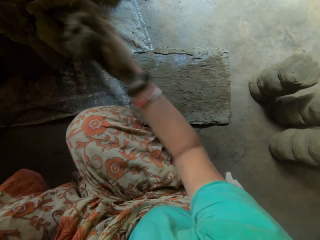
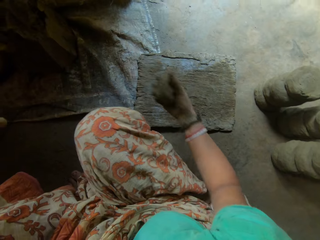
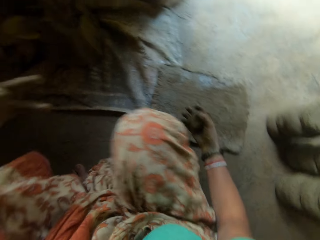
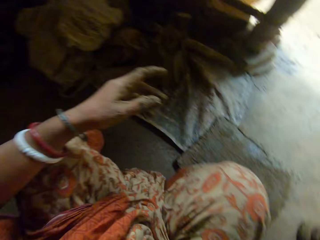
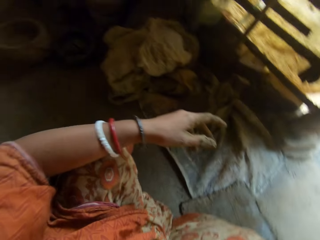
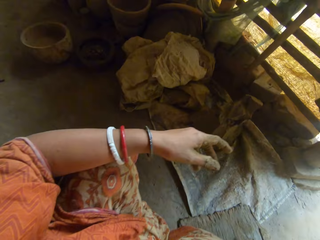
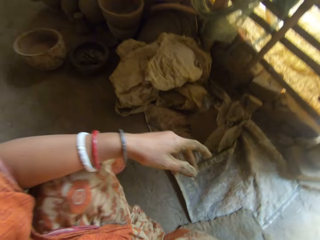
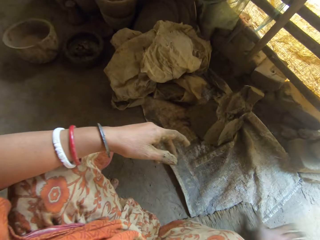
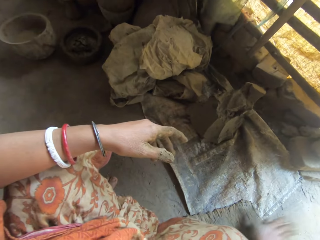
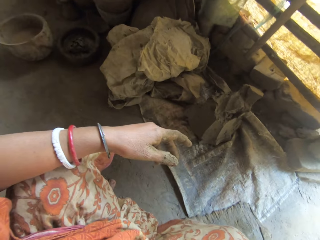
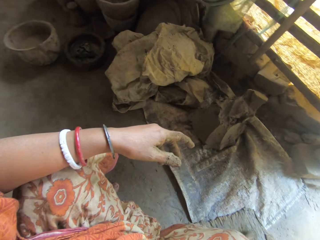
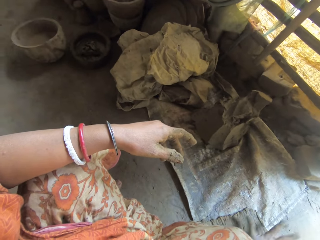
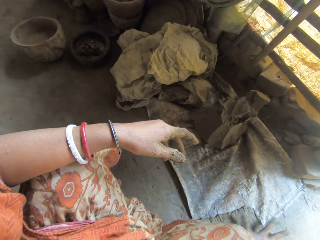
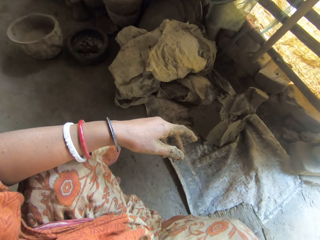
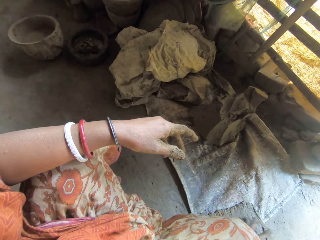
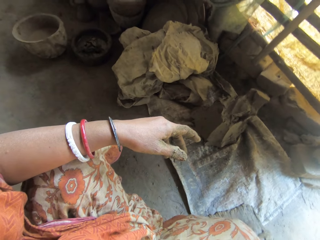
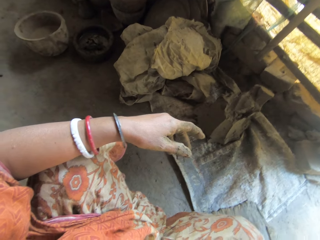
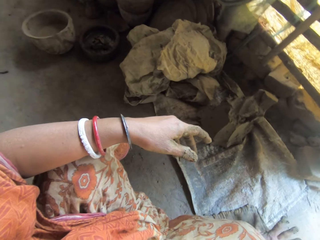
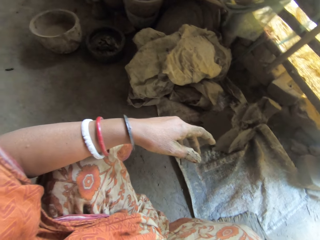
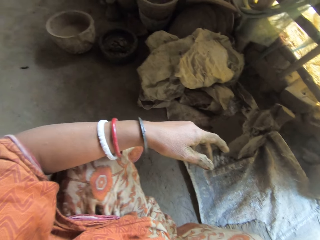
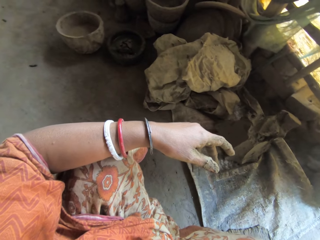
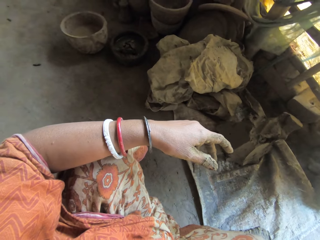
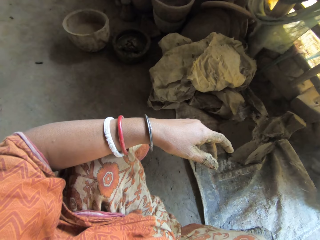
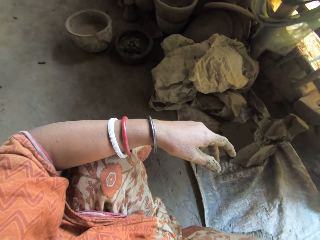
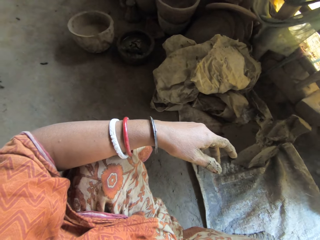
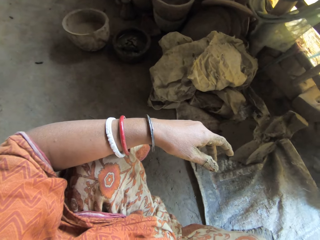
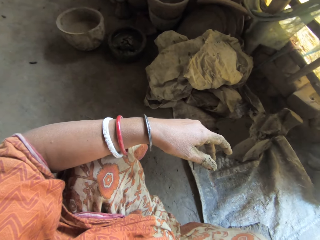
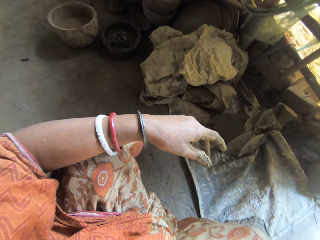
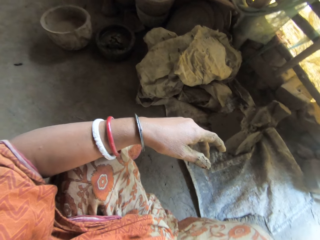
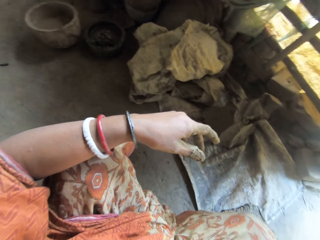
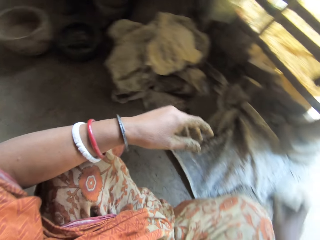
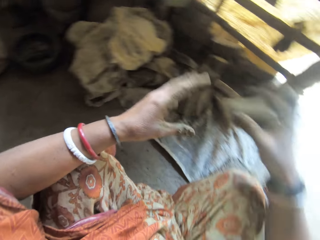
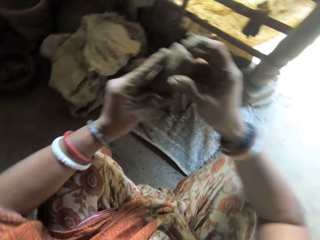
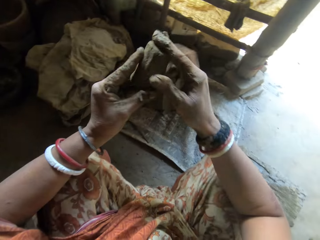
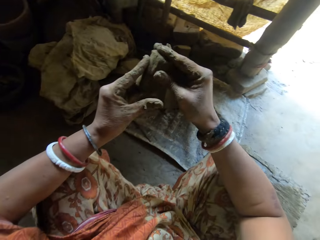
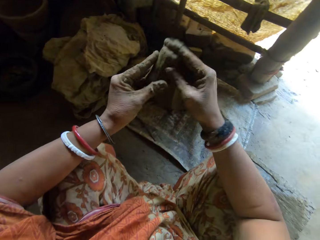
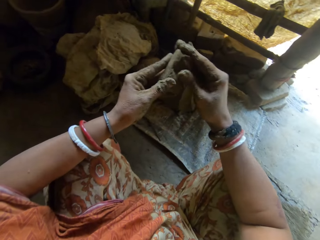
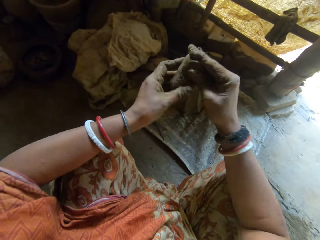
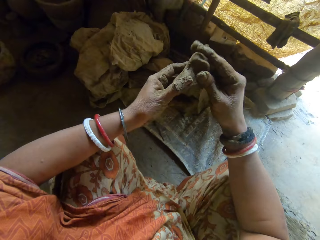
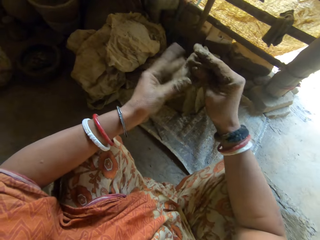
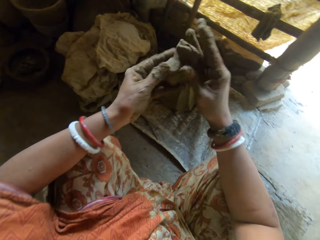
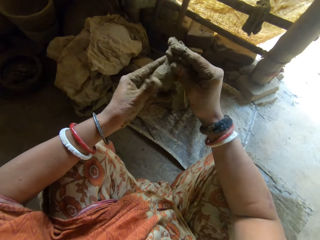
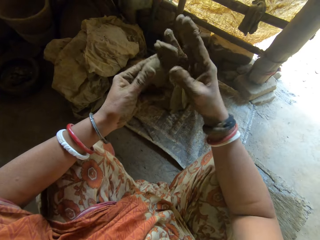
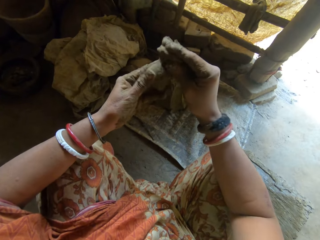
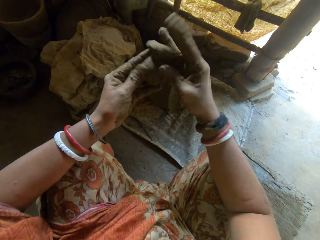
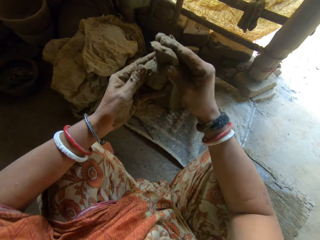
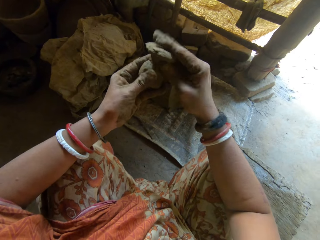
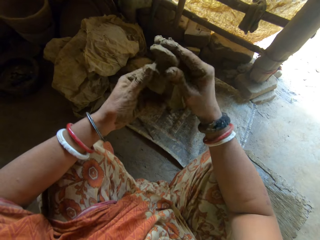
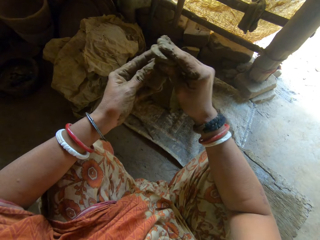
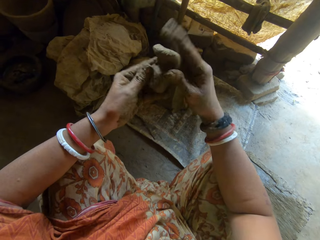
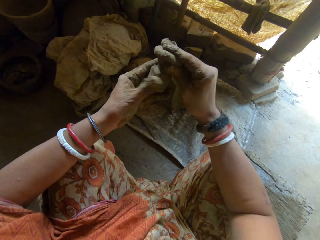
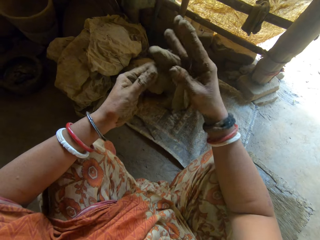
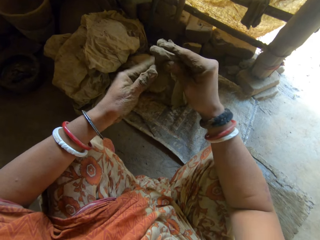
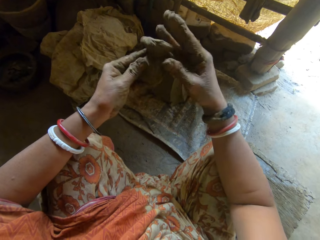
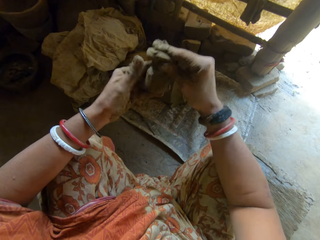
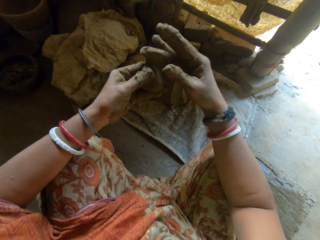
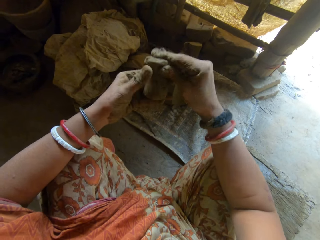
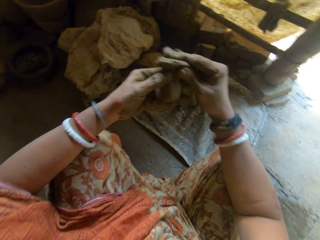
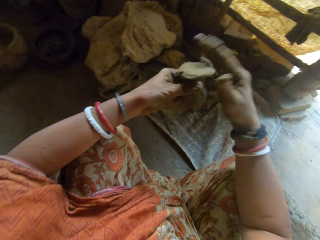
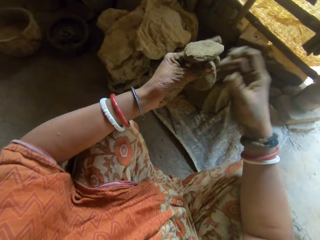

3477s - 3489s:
The camera wearer rolls the clay on the wooden board. They mold the clay into a dog ceramic.

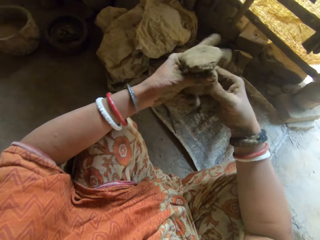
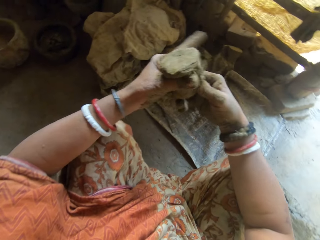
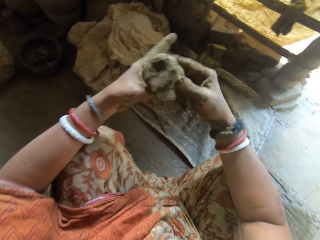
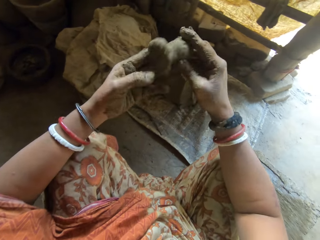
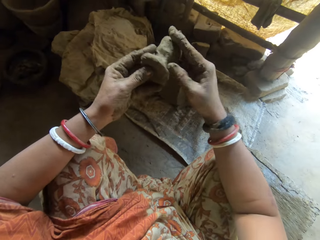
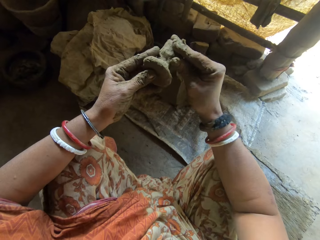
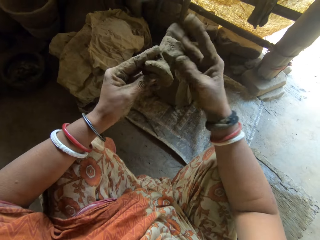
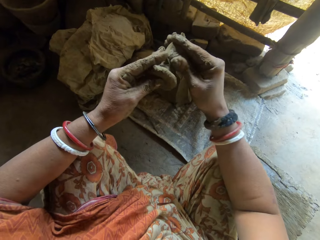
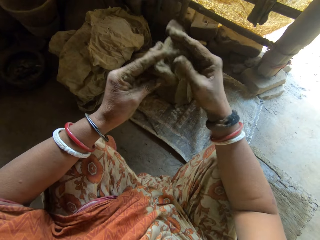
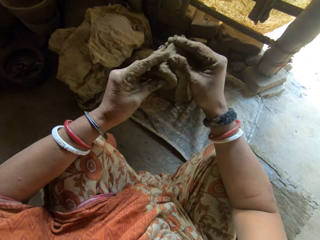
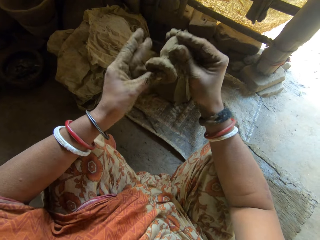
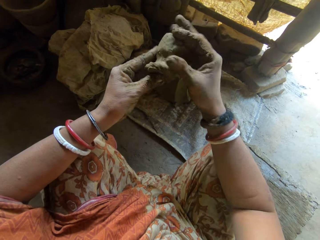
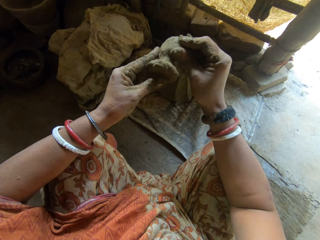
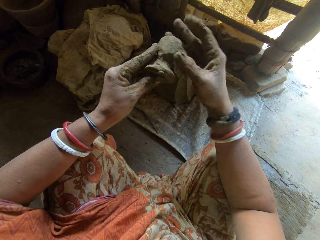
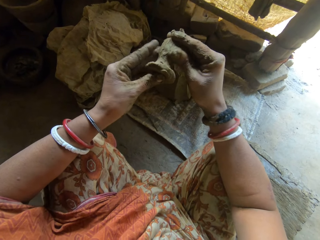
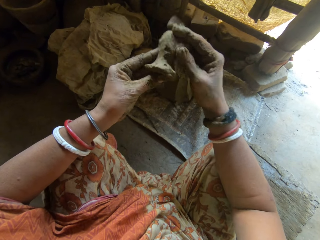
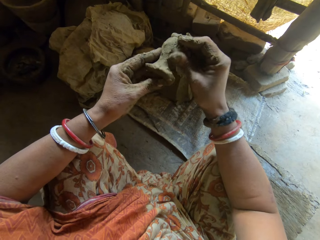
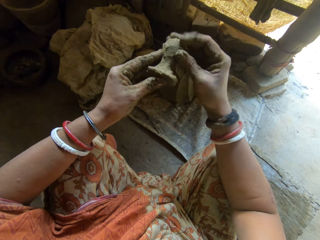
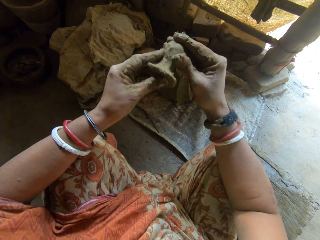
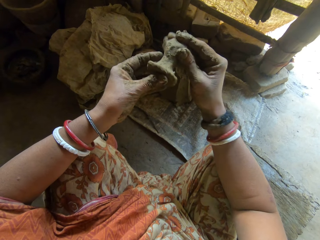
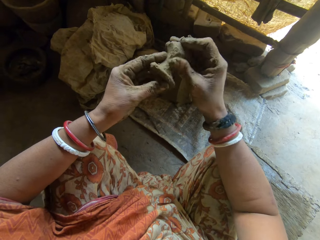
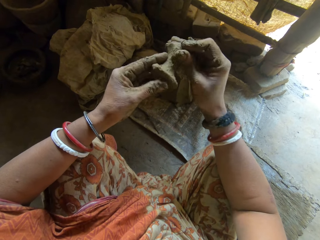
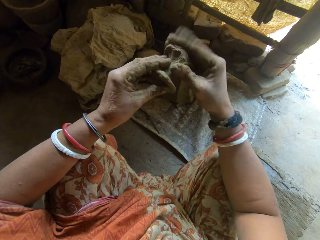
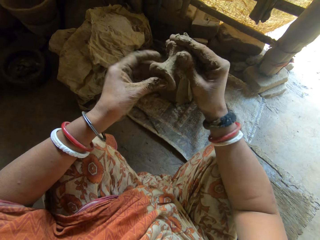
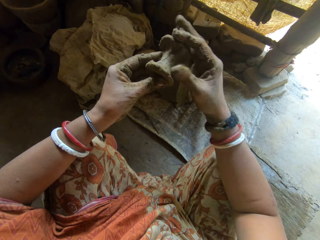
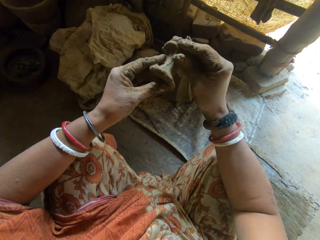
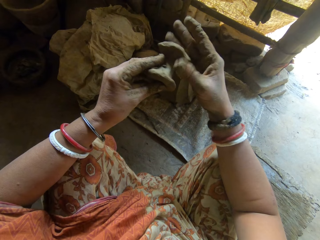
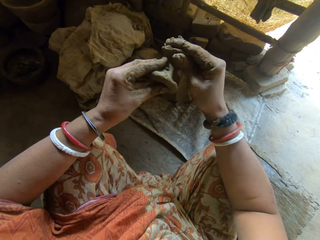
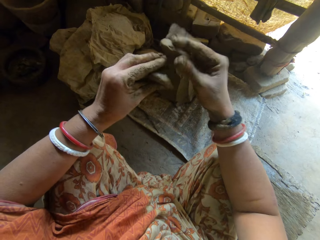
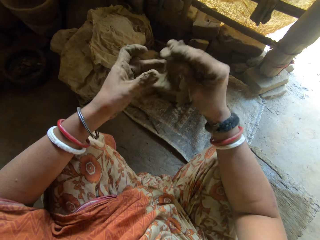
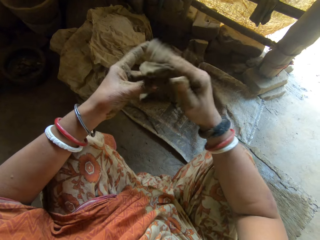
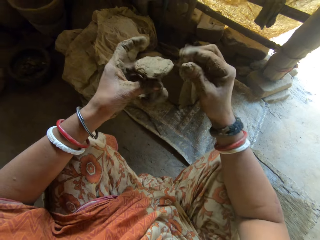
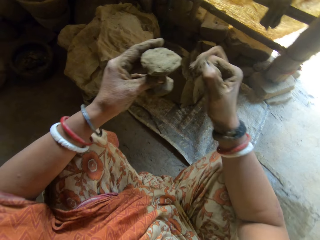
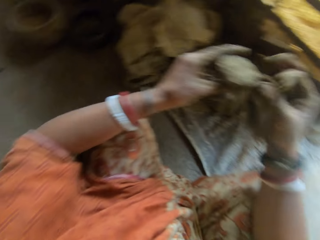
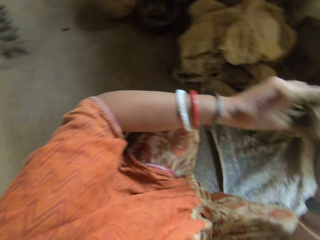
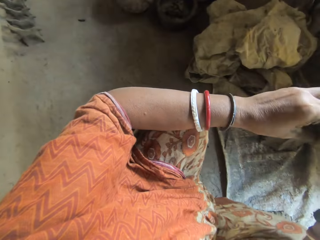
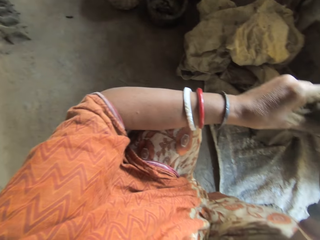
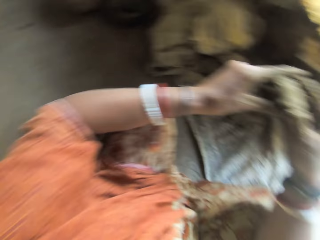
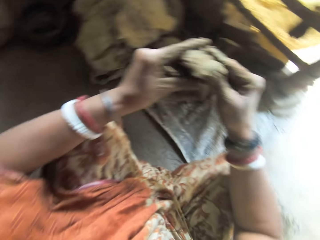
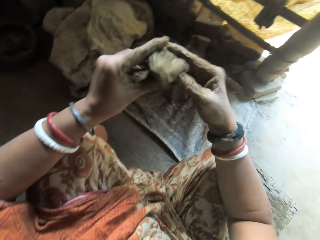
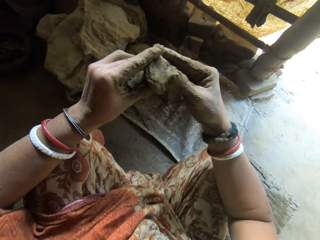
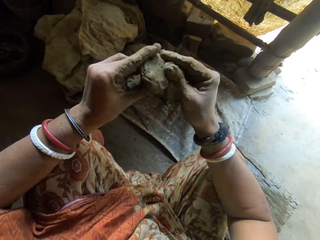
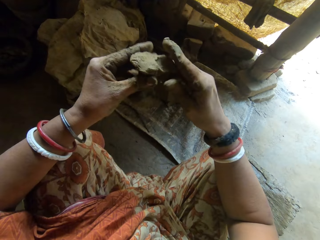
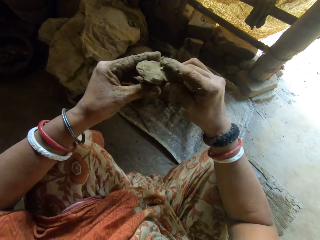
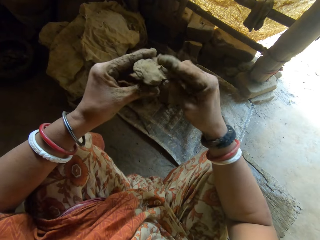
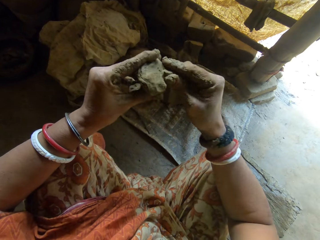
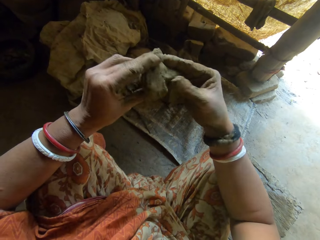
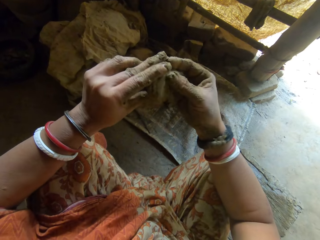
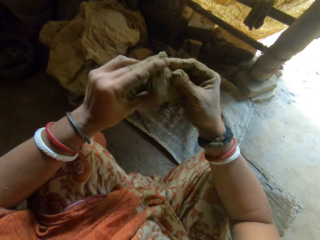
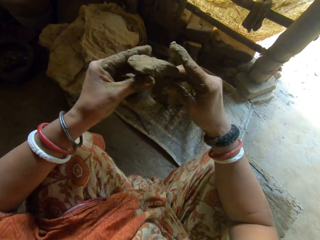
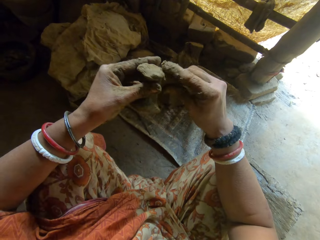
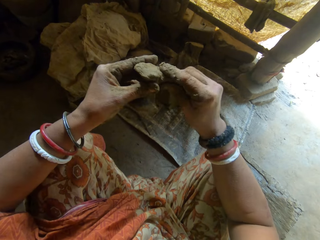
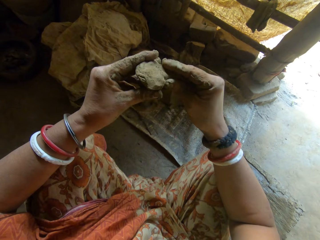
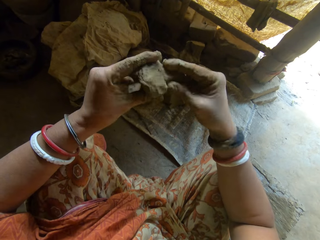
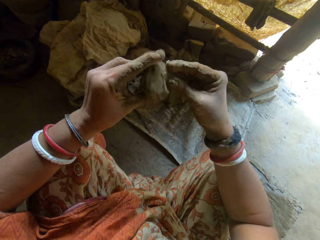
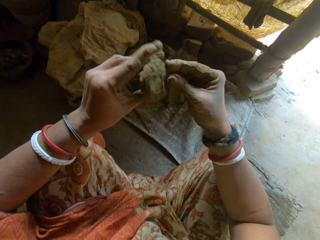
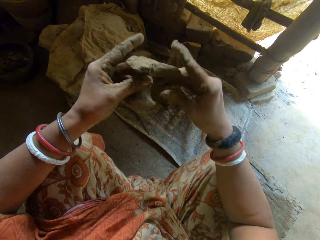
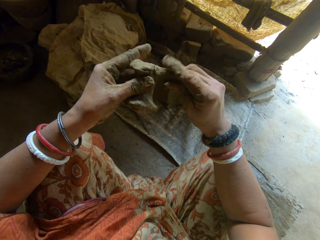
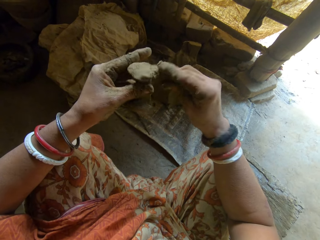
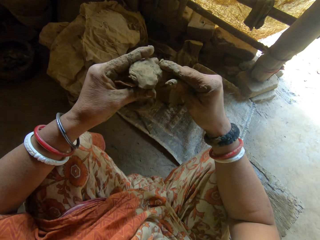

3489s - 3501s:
The camera wearer rubs fingers together. They mold clay into a dog ceramic.
